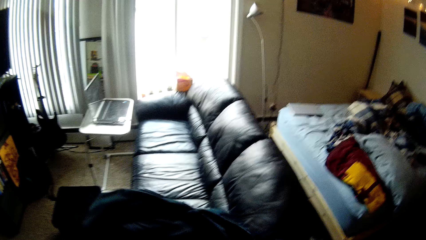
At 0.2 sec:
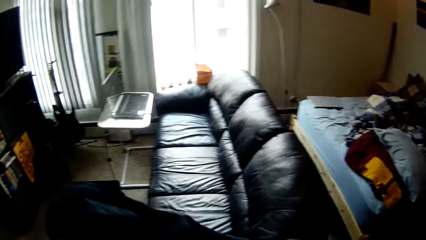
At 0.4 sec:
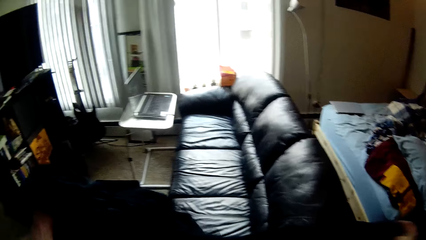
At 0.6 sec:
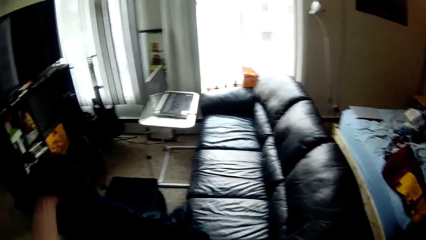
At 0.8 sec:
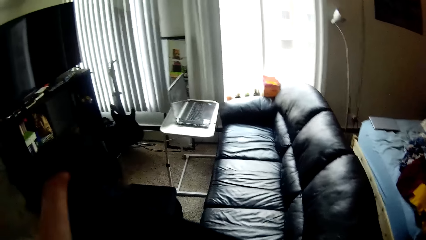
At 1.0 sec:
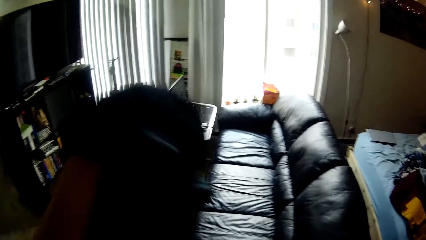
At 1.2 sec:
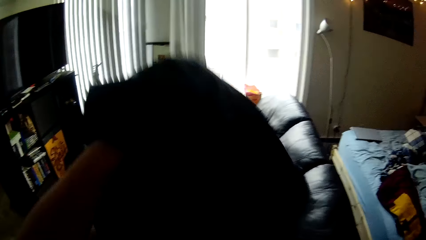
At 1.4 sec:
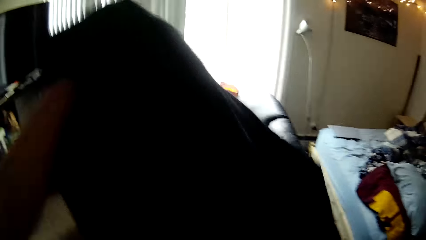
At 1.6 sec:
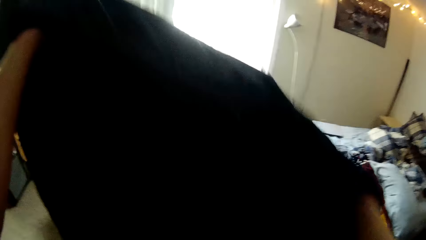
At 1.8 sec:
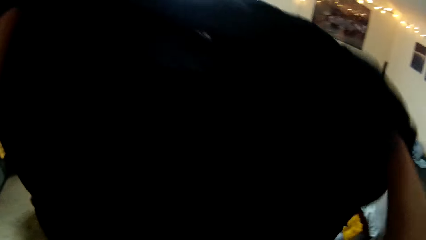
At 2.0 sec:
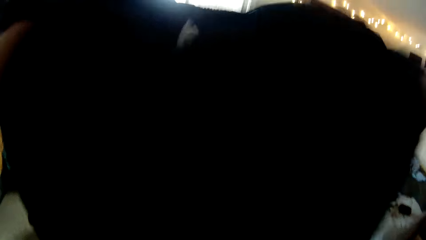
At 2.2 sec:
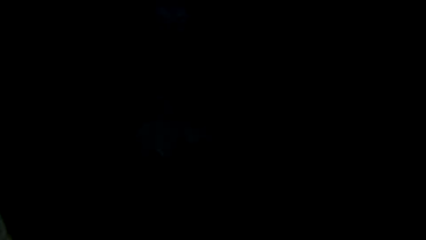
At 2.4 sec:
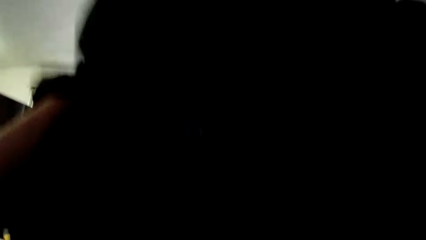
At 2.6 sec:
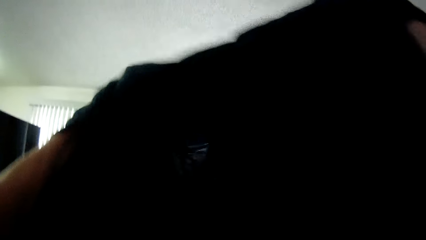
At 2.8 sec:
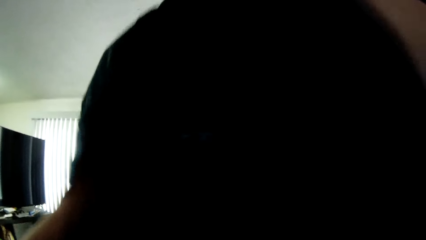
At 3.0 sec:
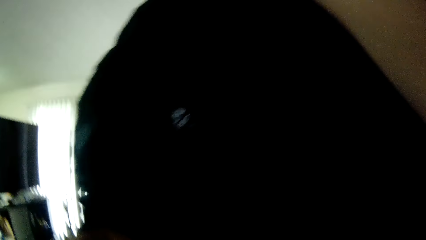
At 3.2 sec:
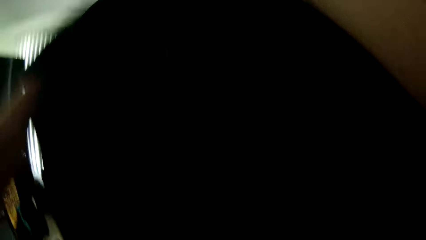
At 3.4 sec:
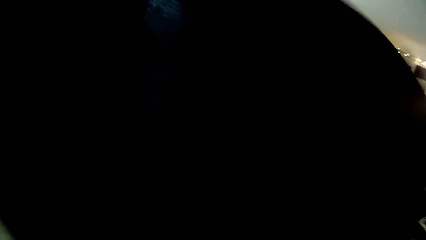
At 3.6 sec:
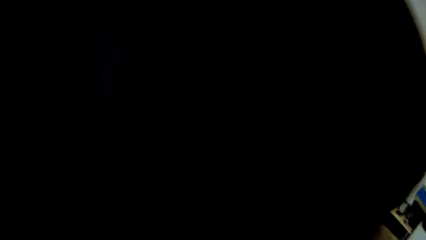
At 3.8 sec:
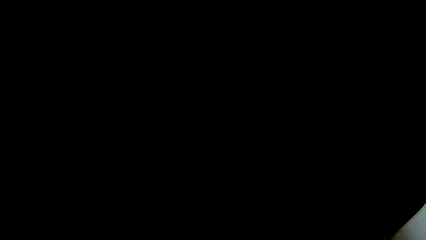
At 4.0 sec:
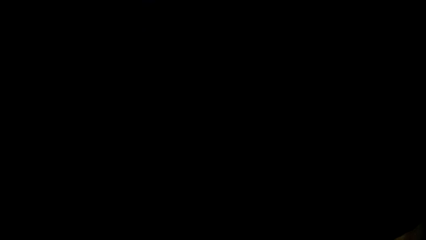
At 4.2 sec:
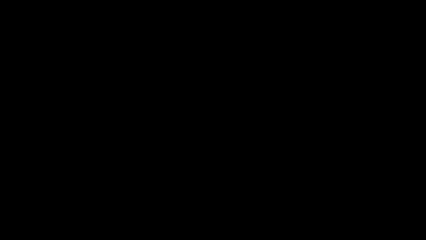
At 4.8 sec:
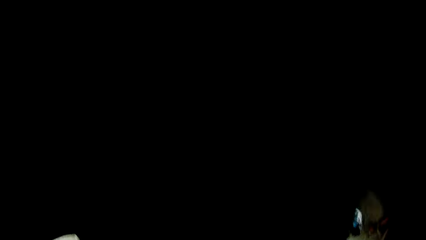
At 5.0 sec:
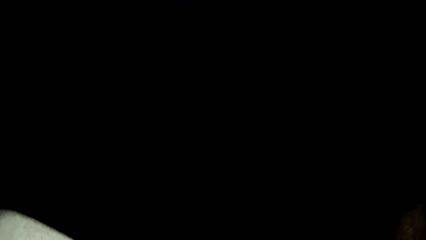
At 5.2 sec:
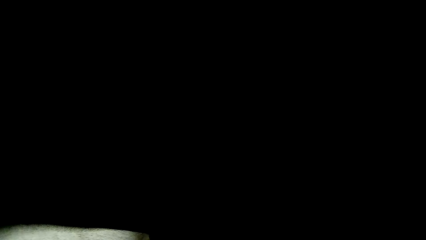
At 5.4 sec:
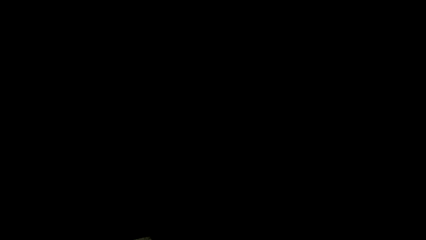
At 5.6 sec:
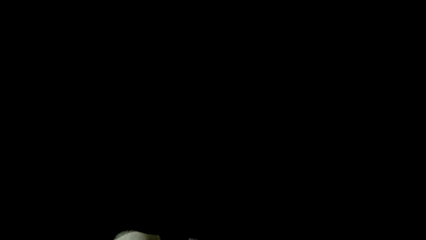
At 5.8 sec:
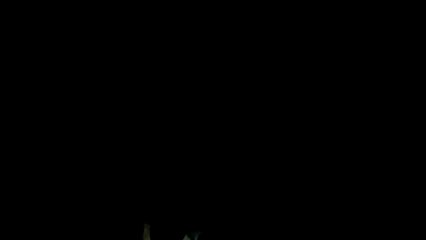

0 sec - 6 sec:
The camera wearer adjusts a bed spread with his hands. He folds a bedsheet.

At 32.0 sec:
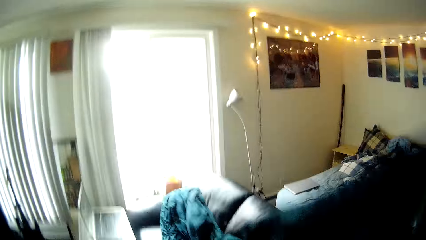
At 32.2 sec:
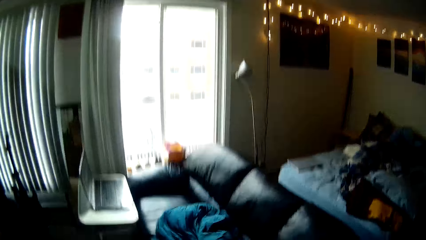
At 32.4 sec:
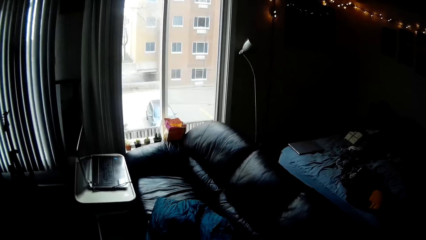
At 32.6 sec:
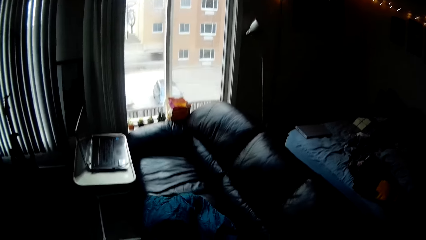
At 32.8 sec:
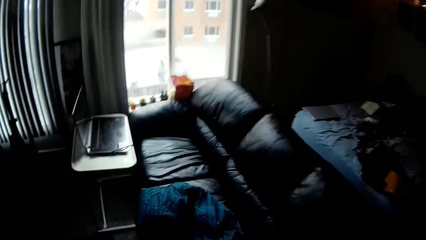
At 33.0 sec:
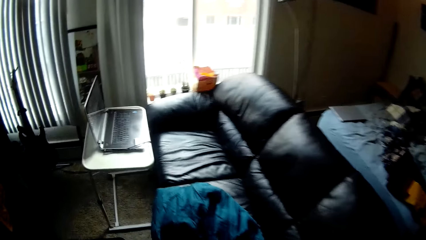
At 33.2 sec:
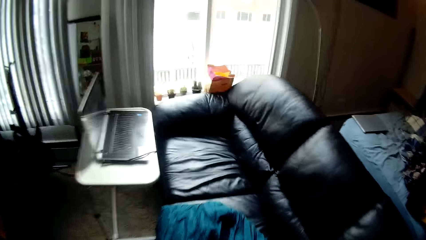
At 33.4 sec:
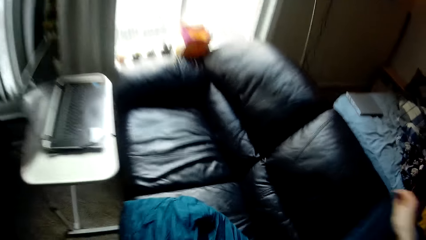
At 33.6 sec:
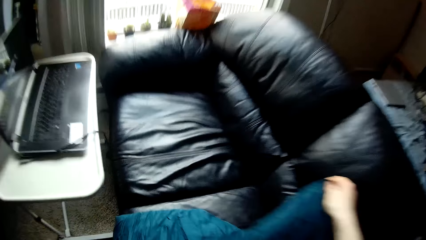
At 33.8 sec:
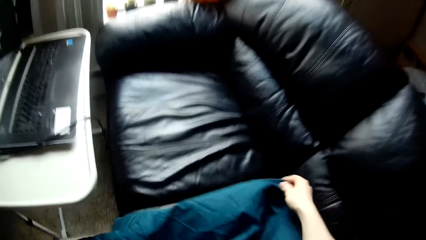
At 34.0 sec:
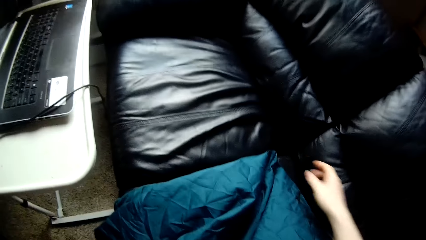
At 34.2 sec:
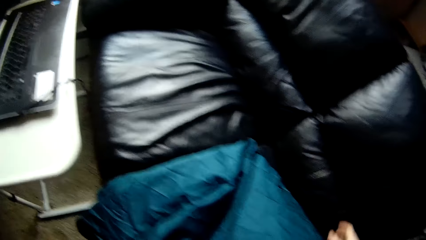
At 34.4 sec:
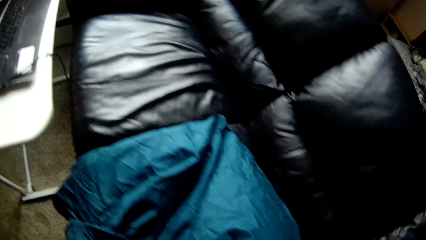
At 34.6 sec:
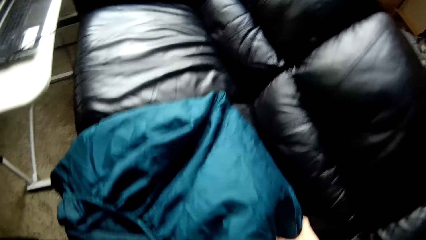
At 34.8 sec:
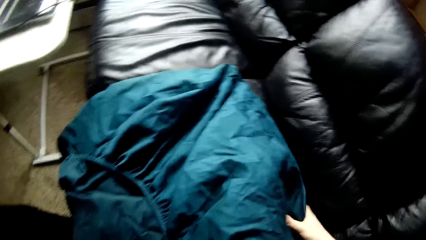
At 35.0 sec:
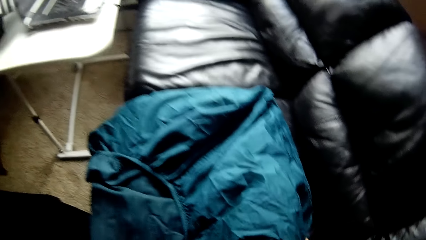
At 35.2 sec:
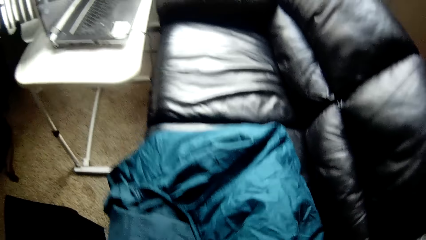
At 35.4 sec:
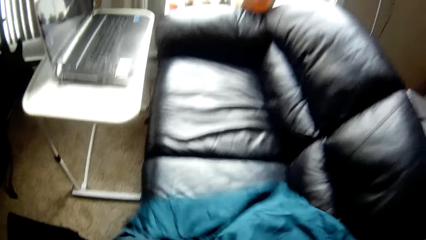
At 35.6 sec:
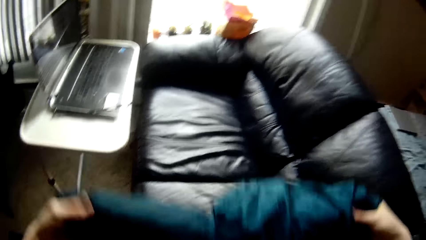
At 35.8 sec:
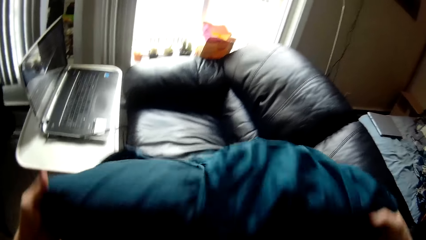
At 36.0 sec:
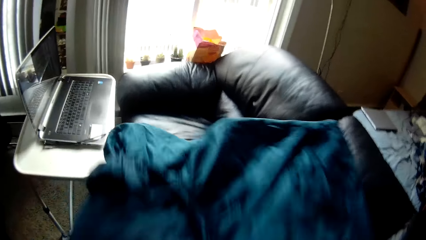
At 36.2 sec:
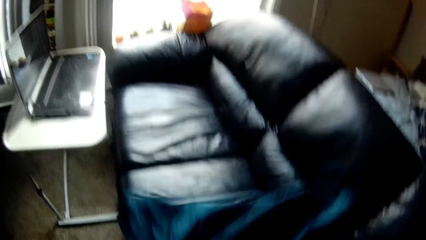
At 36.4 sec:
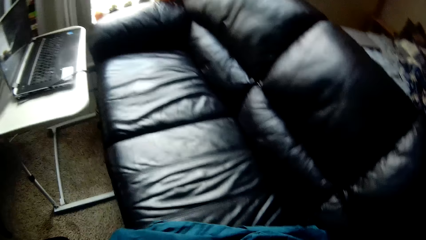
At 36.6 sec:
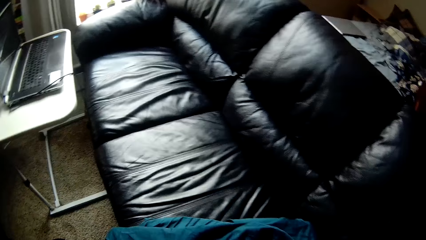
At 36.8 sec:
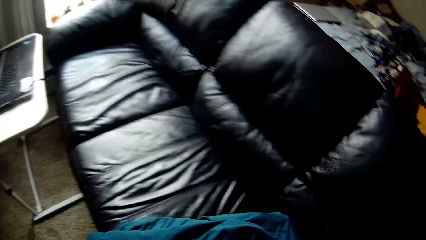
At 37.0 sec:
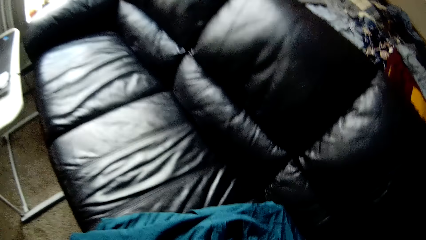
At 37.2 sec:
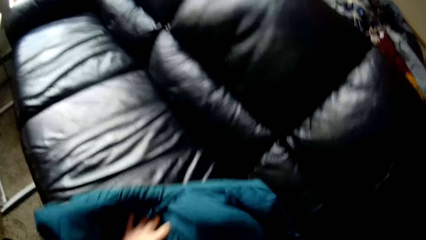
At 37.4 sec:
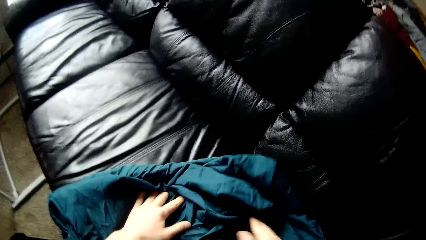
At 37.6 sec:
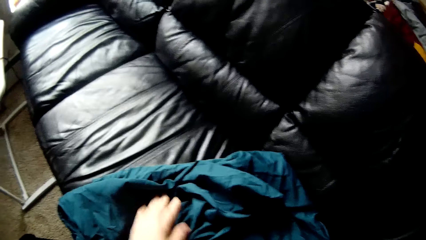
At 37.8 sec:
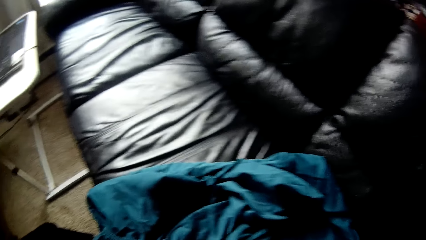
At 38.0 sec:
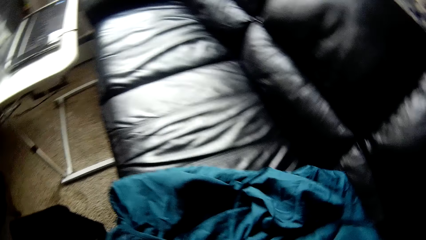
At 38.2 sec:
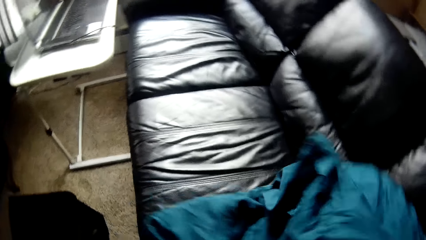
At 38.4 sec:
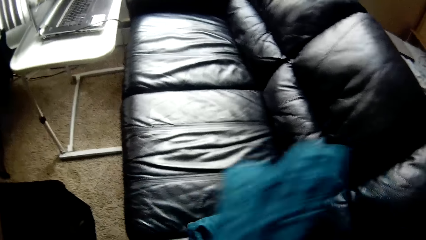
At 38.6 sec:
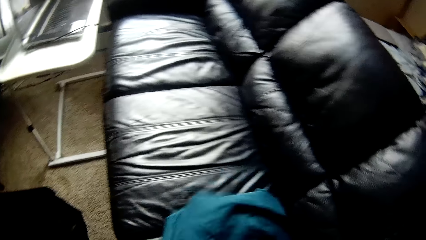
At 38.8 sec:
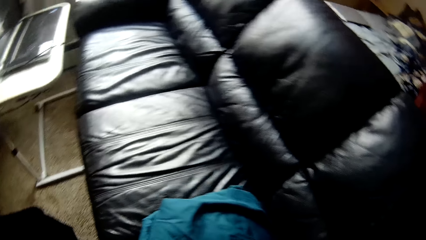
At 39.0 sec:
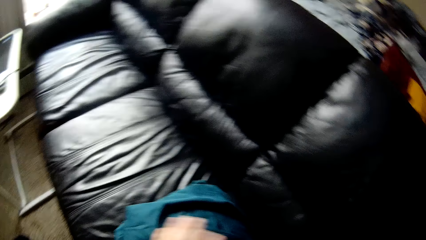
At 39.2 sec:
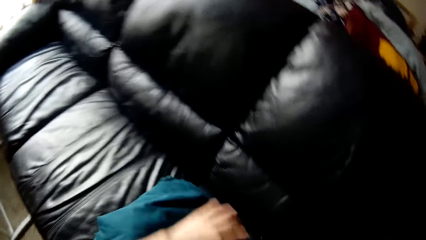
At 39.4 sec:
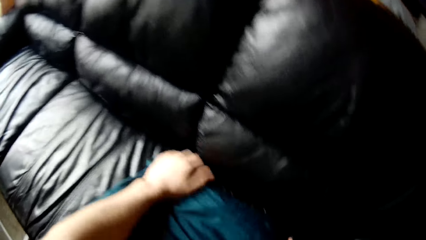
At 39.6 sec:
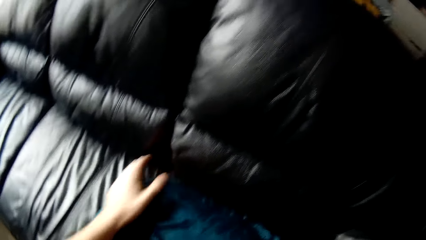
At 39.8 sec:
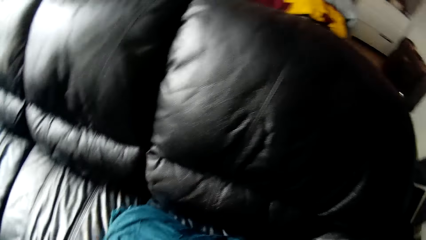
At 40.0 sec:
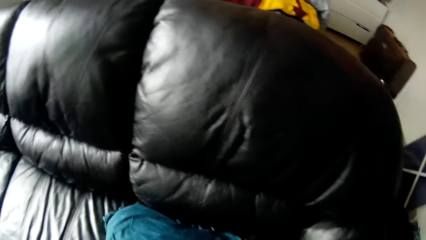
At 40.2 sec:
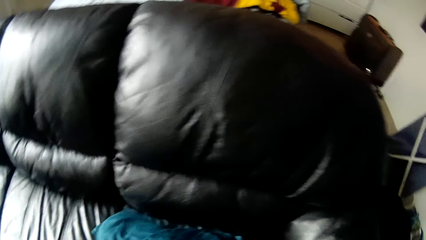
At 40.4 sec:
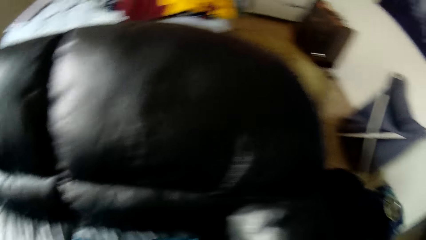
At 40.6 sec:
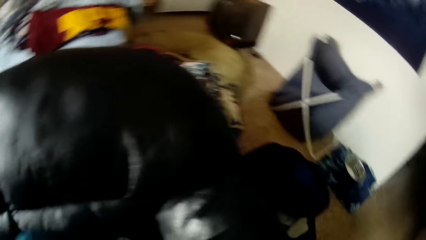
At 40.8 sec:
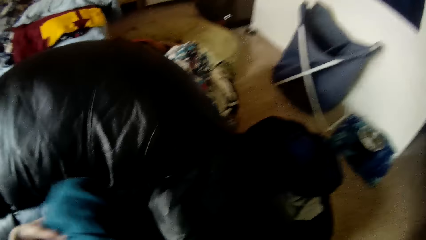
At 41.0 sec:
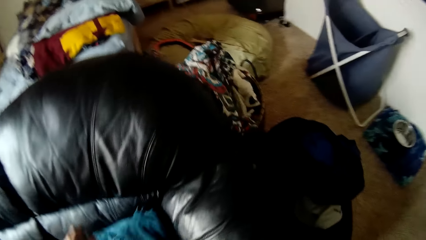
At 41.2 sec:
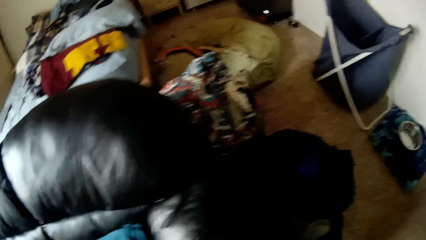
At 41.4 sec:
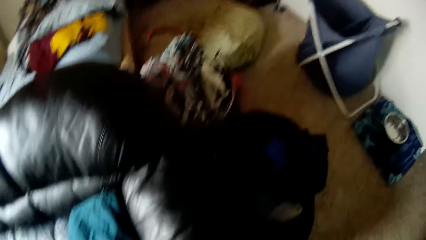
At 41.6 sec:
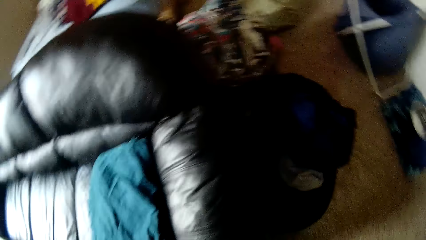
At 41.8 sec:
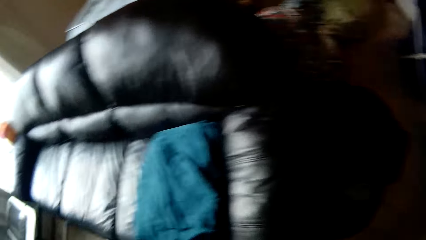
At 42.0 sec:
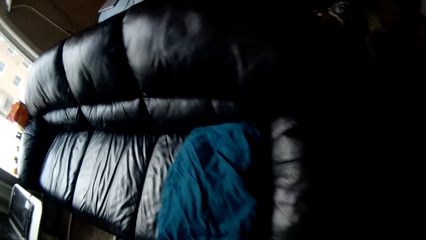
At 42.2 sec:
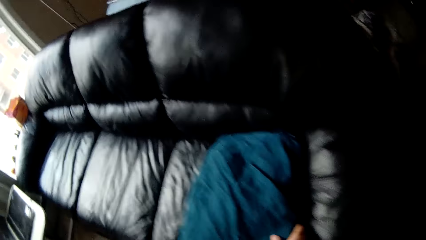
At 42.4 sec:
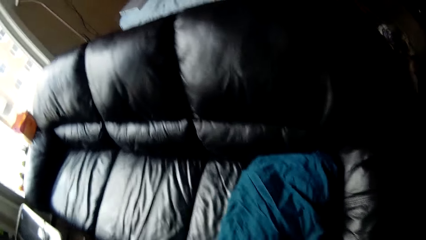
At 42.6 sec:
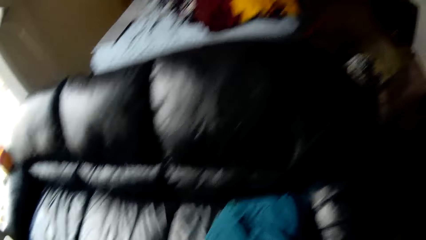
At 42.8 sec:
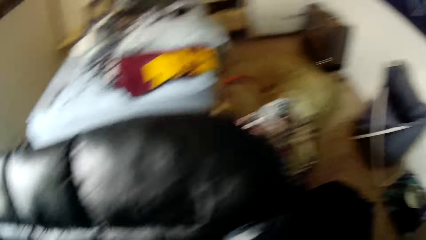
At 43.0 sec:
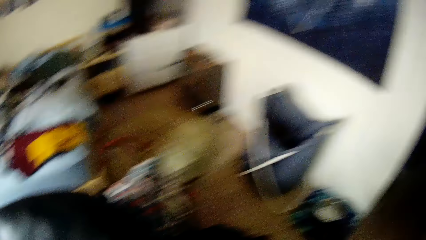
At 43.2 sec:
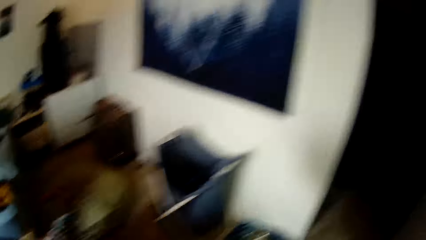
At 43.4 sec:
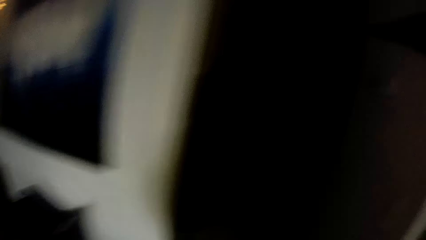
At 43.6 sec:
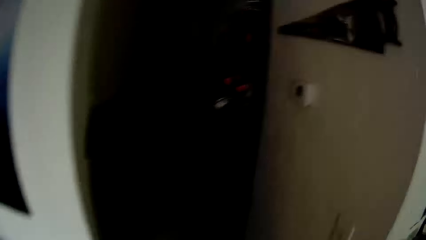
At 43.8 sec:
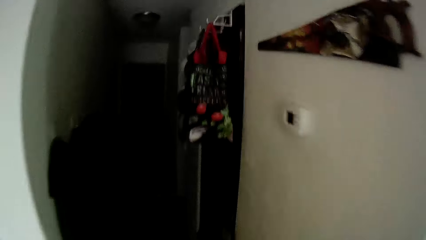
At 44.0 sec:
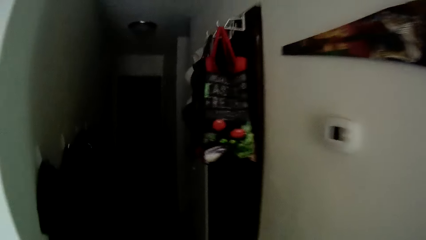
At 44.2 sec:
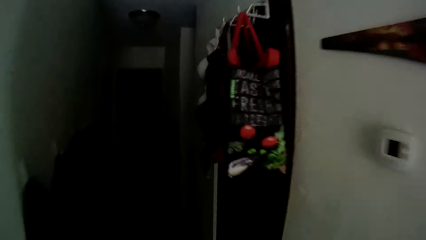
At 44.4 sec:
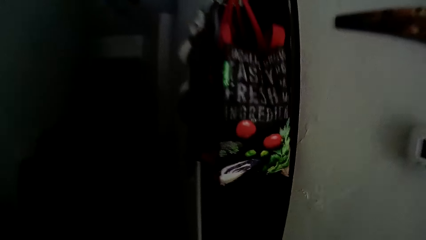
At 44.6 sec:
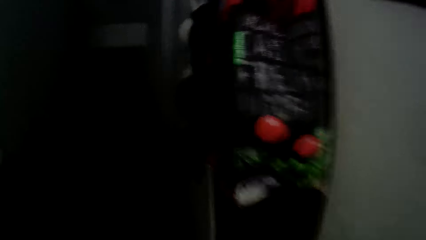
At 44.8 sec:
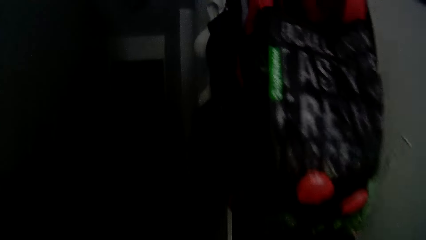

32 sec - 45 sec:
The camera wearer folds the bed spread on the chair with his hands. He adjusts the bed spread on the chair with his left hand. He walks towards a wardrobe.
